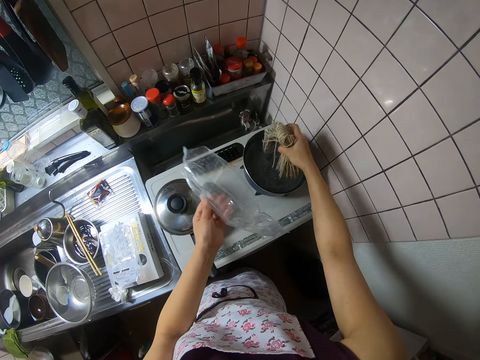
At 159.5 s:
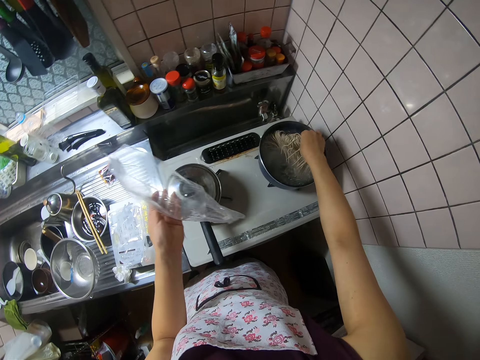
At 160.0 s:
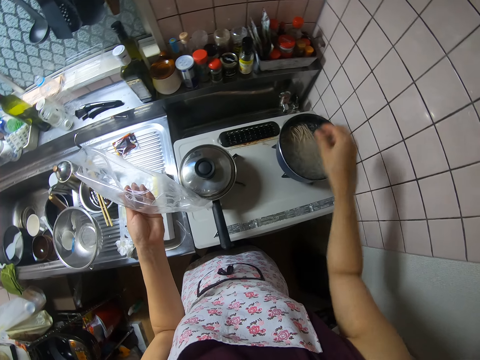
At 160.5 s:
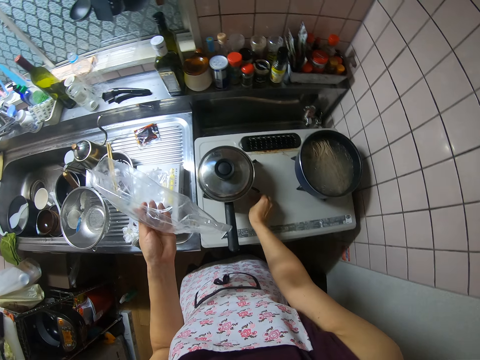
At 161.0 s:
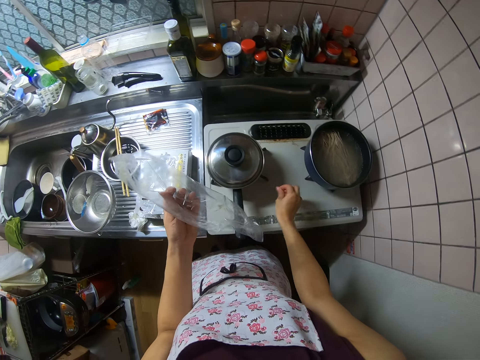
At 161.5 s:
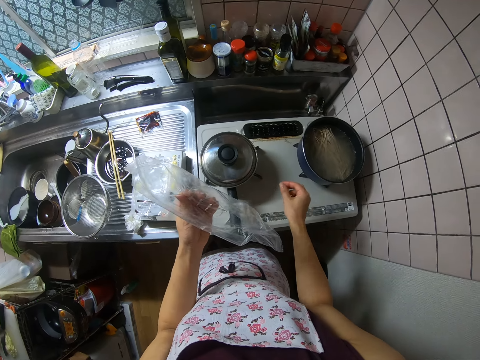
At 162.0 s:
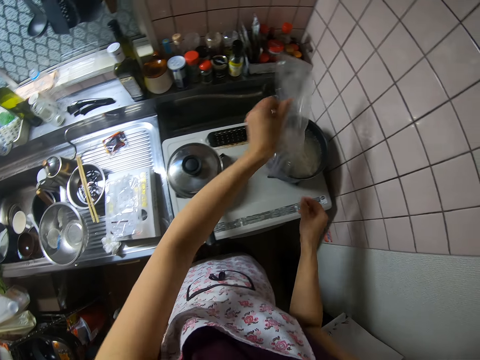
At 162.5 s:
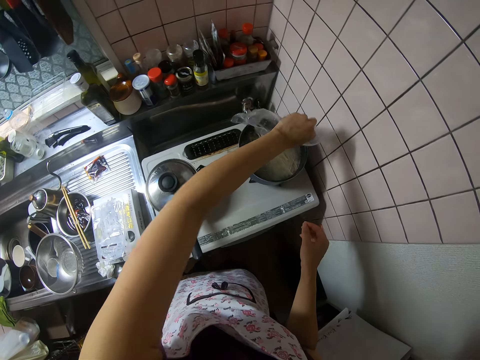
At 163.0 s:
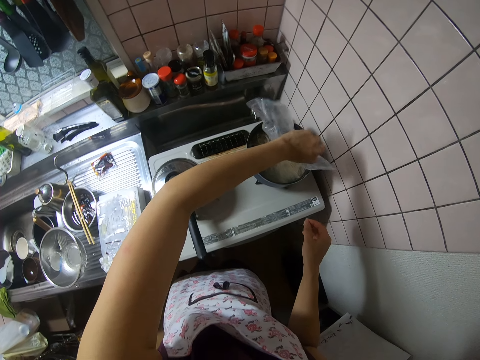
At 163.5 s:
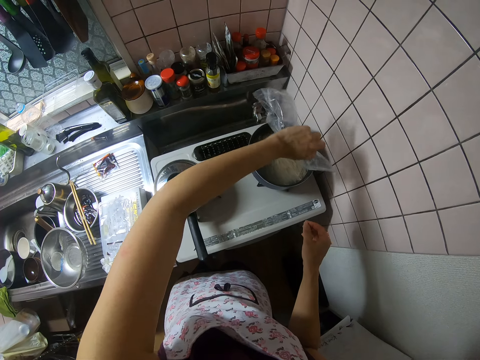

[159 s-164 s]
The camera wearer pours the spaghetti in a pot of boiling water on the cooker. They dust the spaghetti pack in the boiling water.

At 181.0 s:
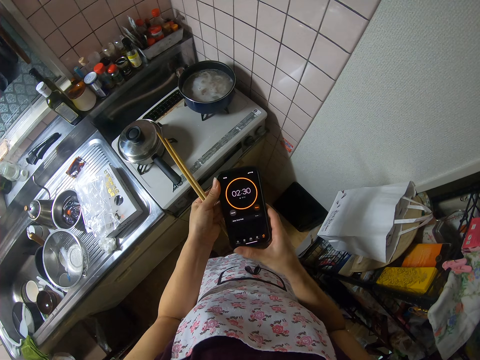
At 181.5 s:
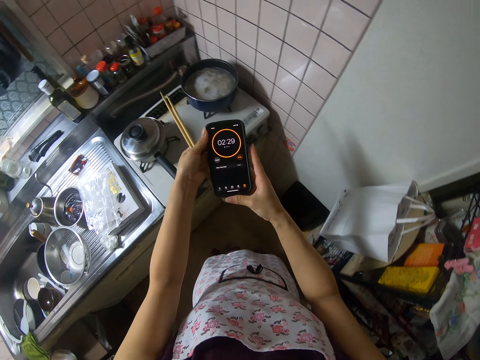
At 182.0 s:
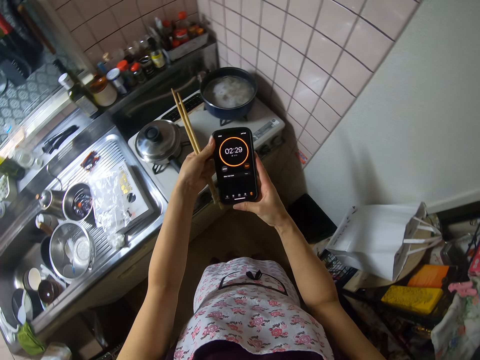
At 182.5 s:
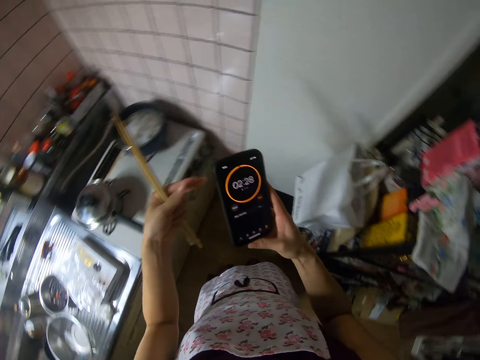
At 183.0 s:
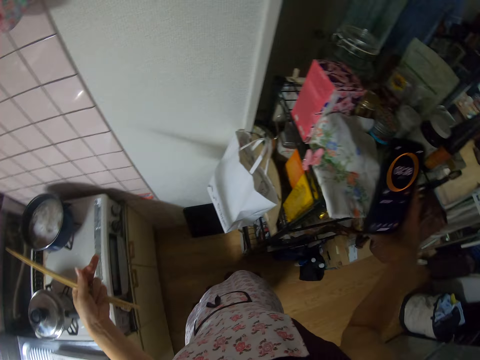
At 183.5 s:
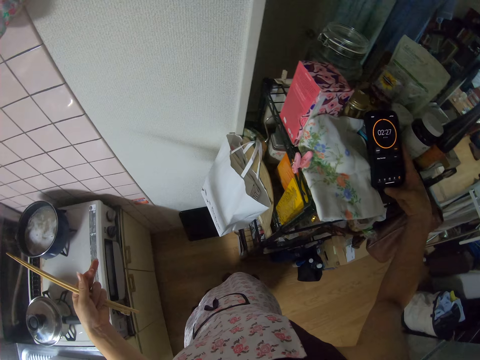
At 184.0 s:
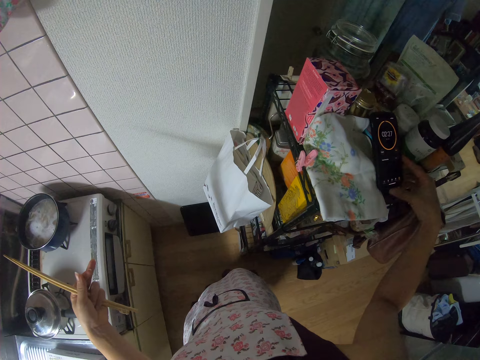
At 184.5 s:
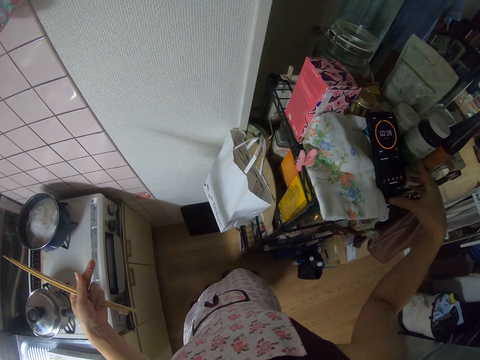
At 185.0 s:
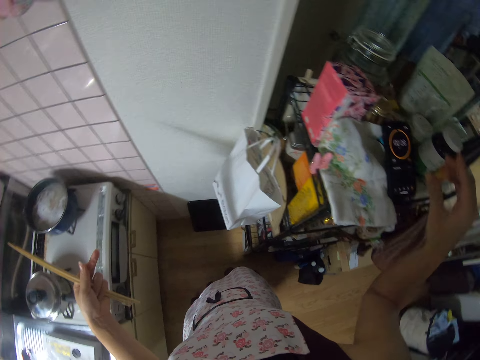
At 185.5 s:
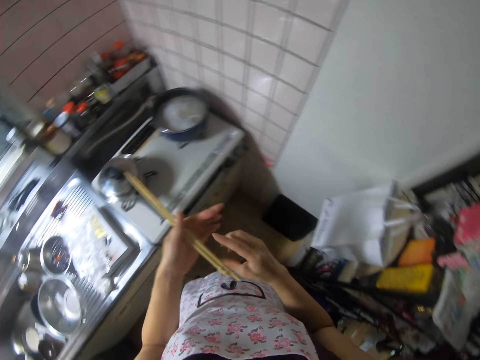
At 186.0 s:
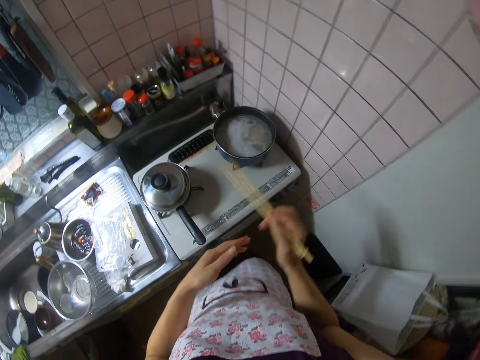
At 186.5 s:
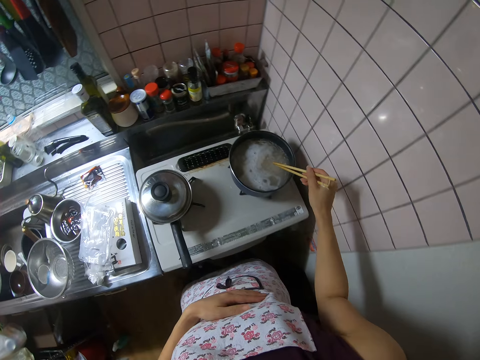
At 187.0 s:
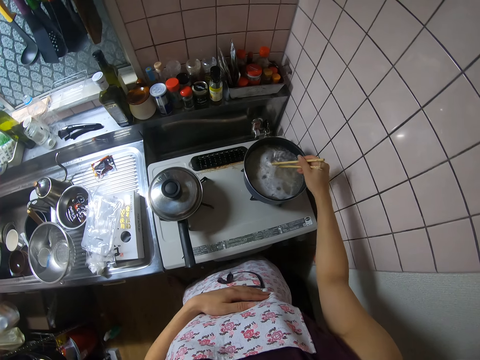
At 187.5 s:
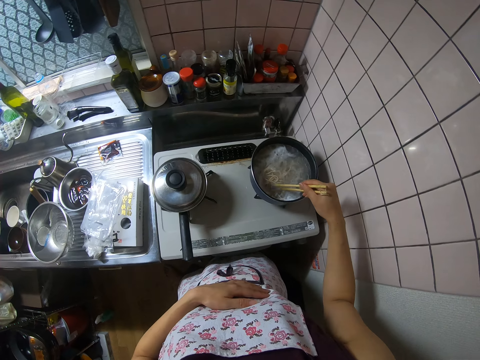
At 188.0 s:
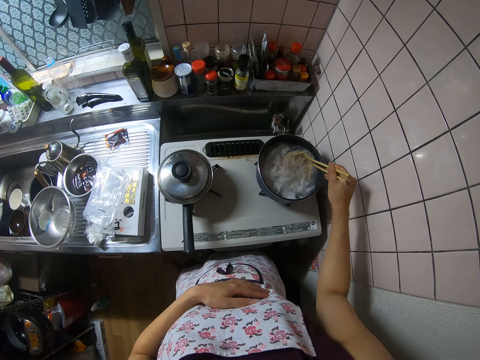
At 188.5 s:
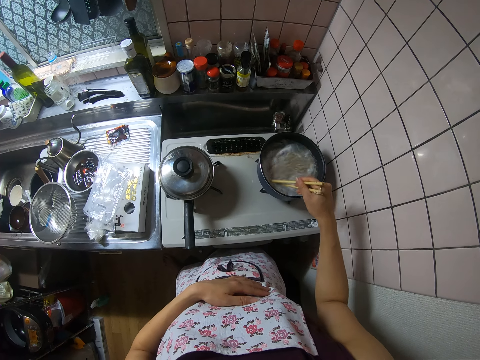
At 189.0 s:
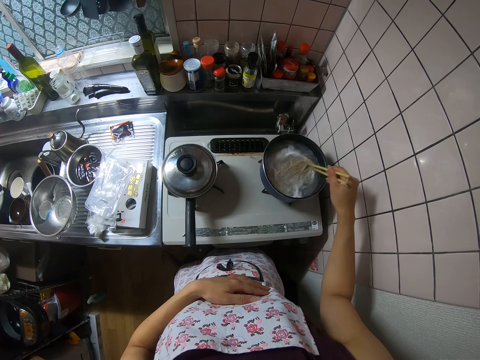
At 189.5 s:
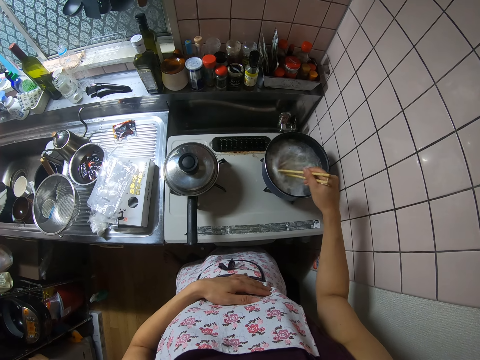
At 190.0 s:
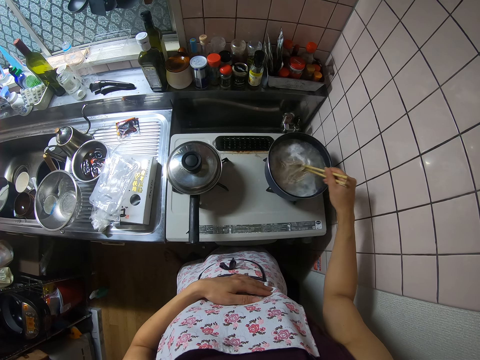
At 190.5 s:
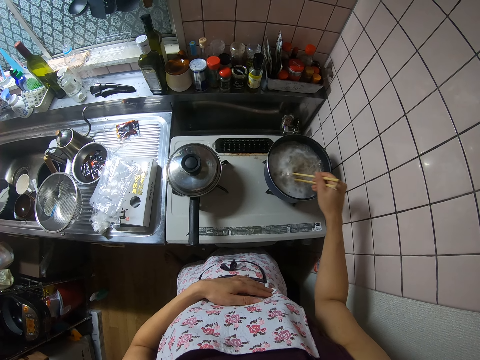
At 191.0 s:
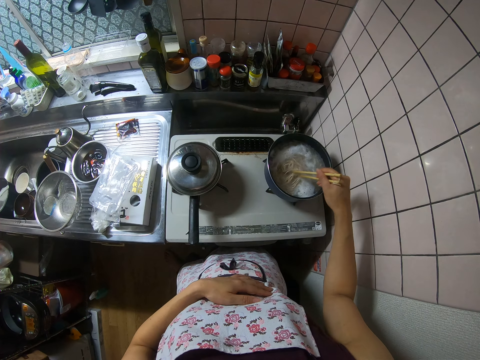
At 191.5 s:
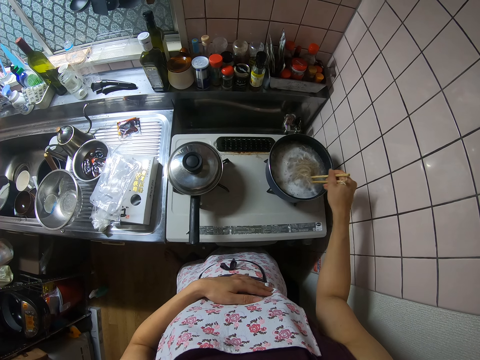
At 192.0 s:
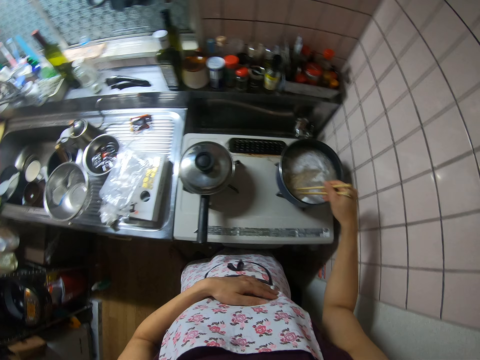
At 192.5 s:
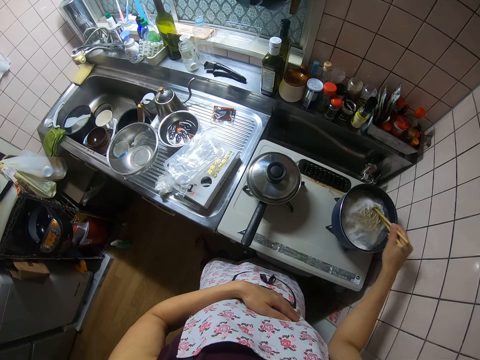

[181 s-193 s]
The camera wearer drops the phone on the shelf. She puts a timer on the phone. She passes the chopsticks to her right hand. She stirs the spaghetti in the pot with the chopsticks.

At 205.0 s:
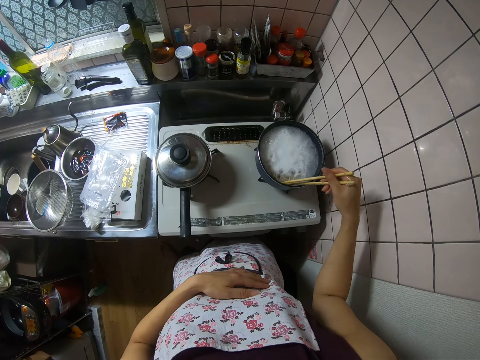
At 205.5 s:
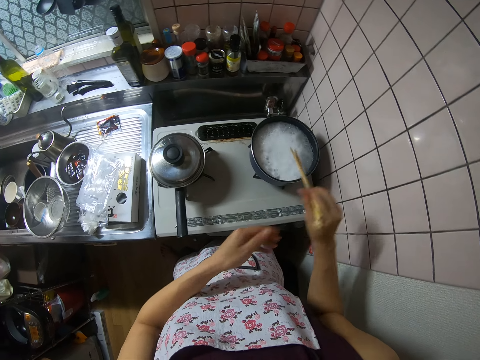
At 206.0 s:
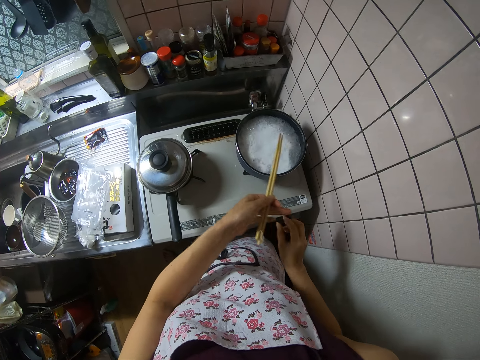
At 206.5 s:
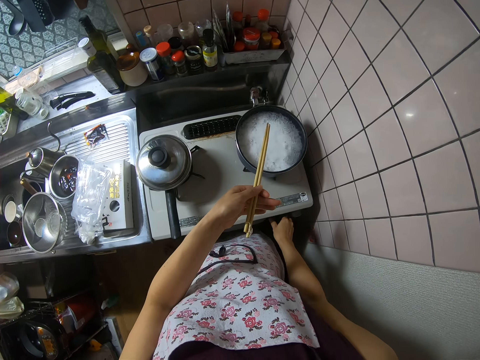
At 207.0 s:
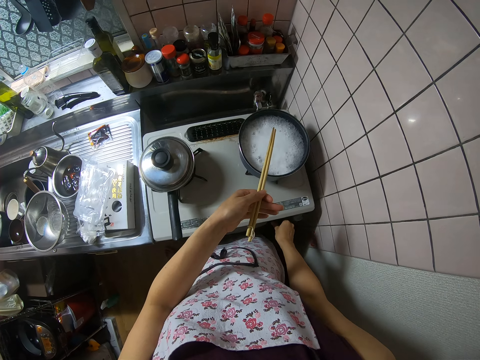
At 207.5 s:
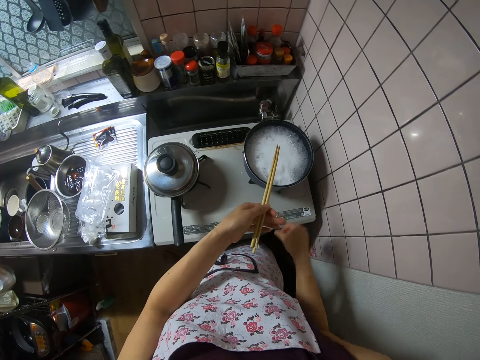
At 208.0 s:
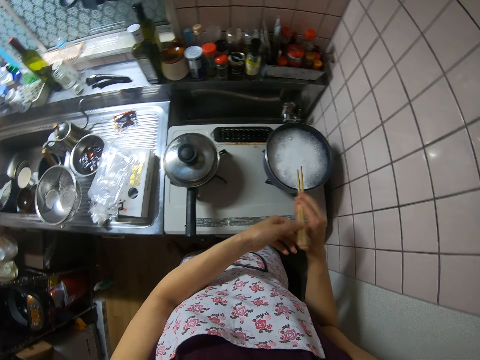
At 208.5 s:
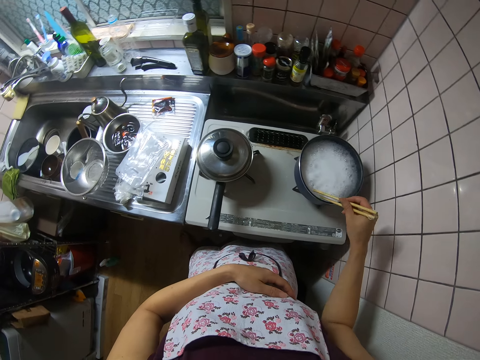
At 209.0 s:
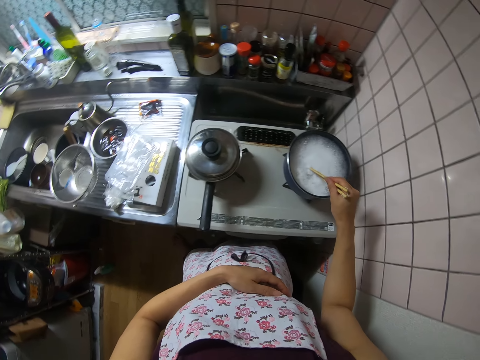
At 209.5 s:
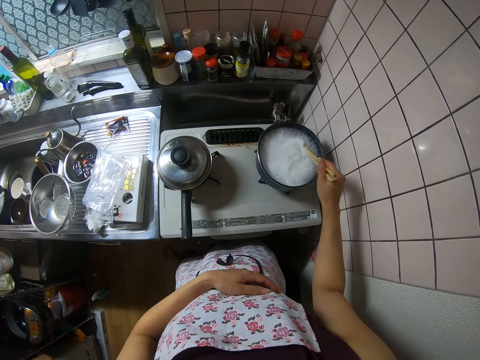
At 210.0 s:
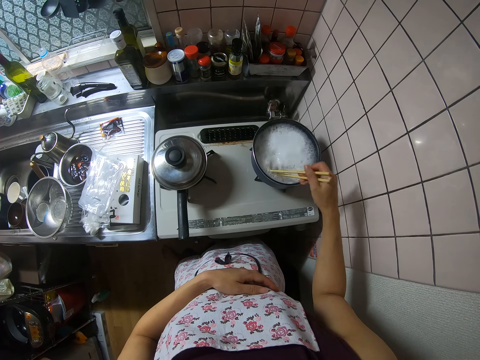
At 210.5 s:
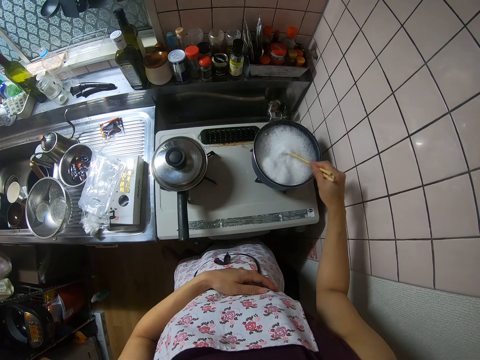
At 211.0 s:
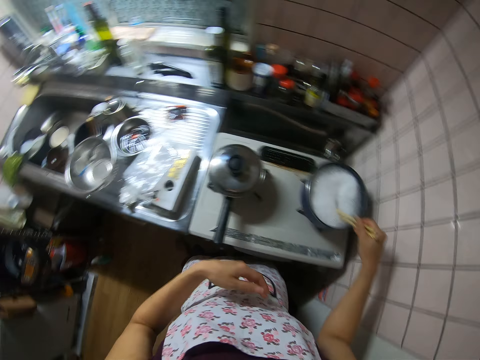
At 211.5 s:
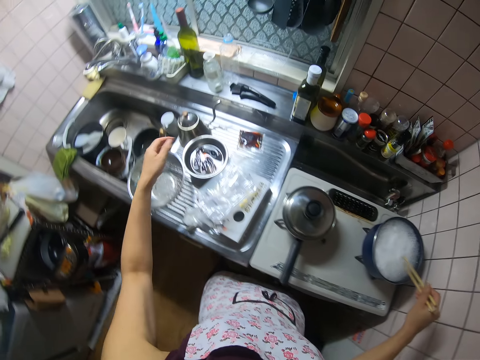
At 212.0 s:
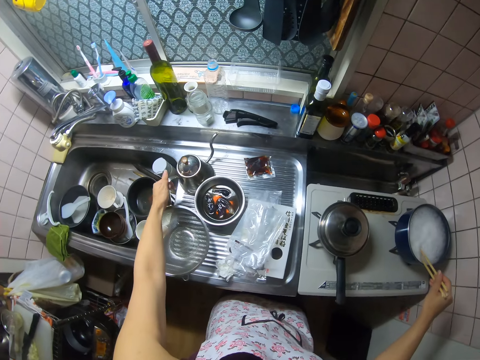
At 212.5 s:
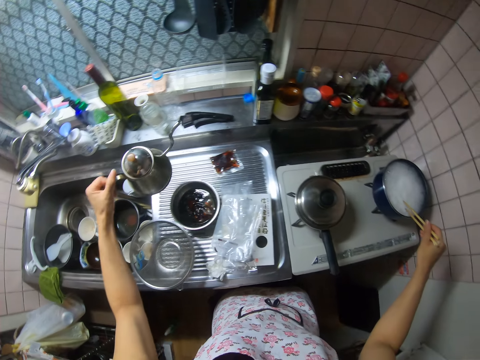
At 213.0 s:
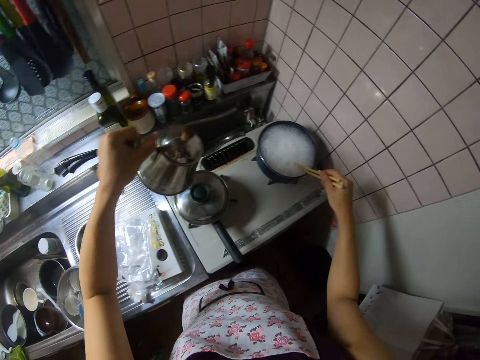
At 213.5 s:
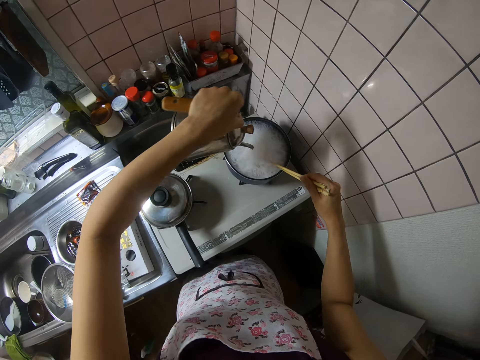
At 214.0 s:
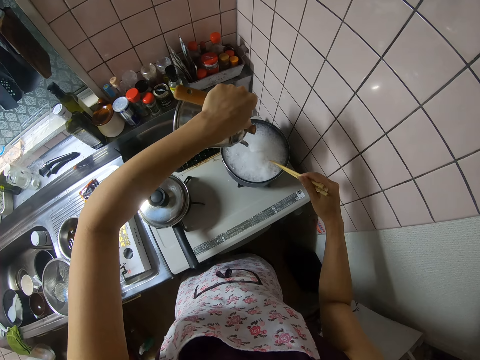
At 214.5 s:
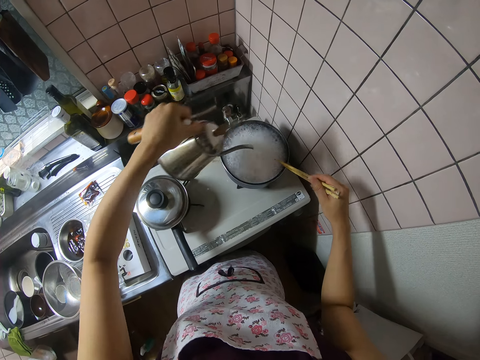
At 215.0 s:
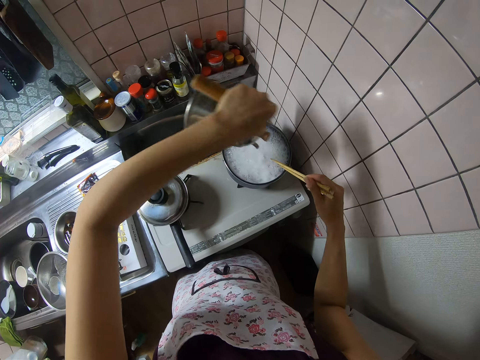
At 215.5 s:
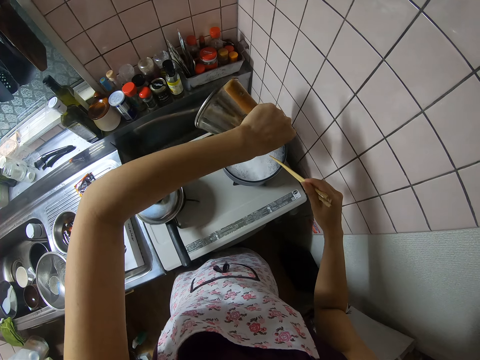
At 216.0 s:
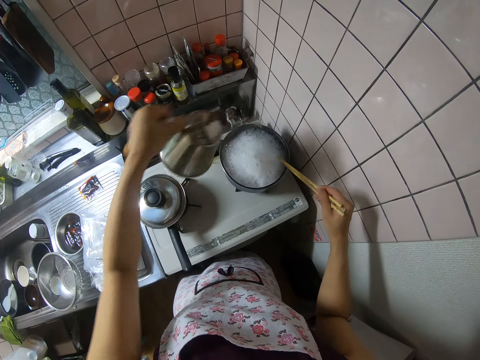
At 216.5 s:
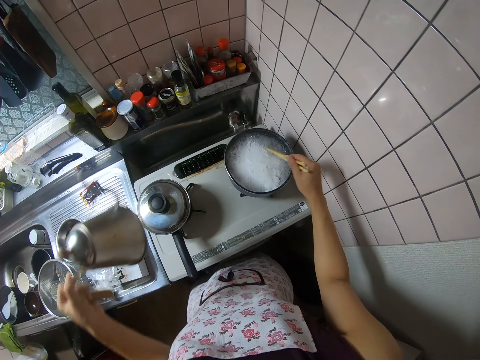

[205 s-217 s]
The camera wearer passes the chopsticks to her left hand. She turns a switch on the cooker. She balances the cooker. She passes the chopsticks to her right hand. She stirs the spaghetti in the pot with the chopsticks. She picks a jug from the sink. She pours water from the jug into the spaghetti.
